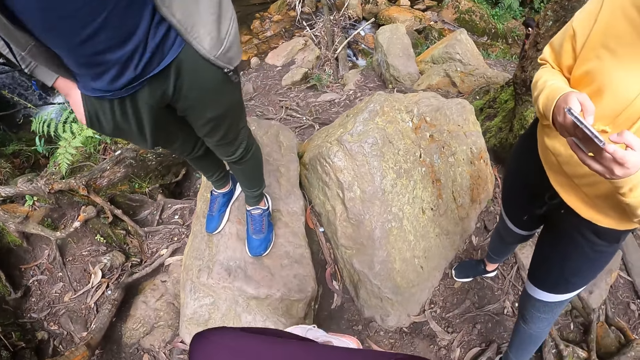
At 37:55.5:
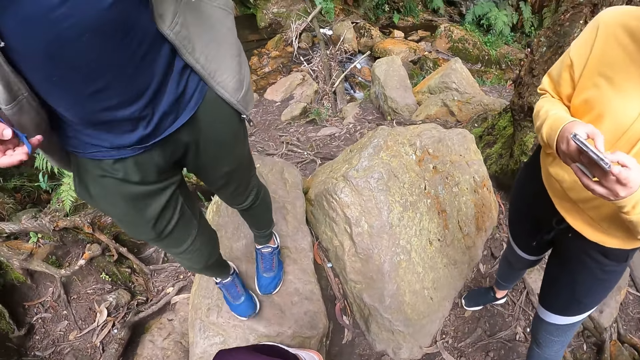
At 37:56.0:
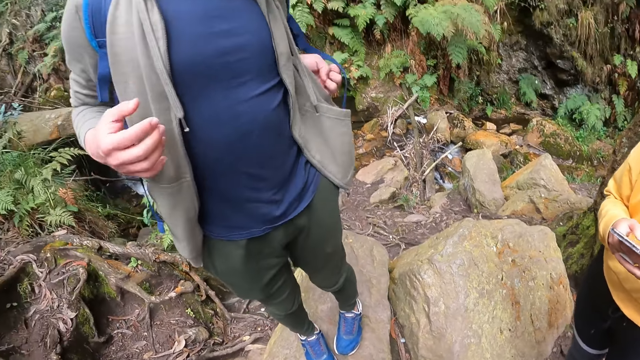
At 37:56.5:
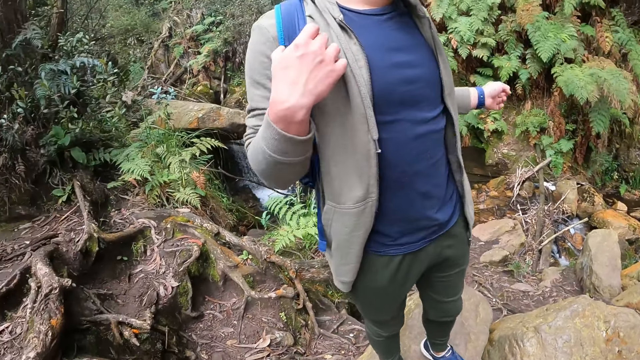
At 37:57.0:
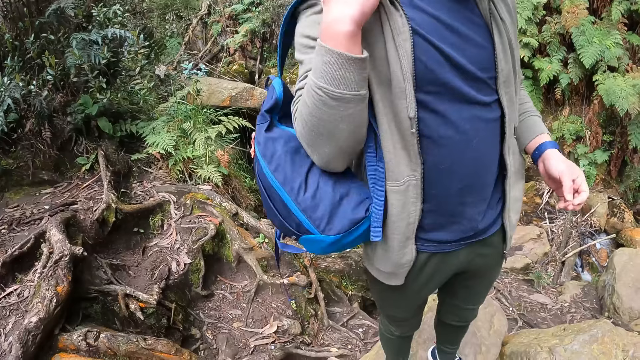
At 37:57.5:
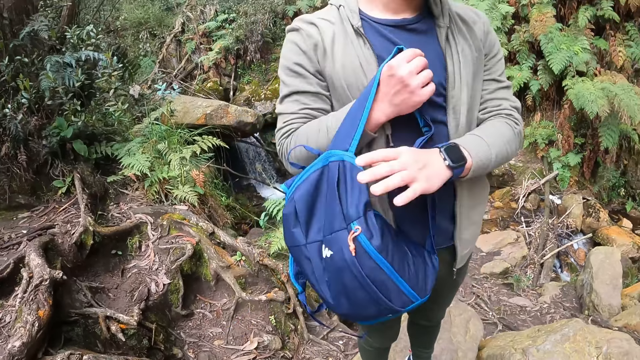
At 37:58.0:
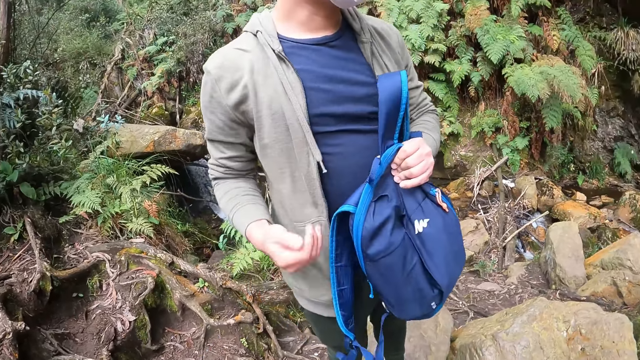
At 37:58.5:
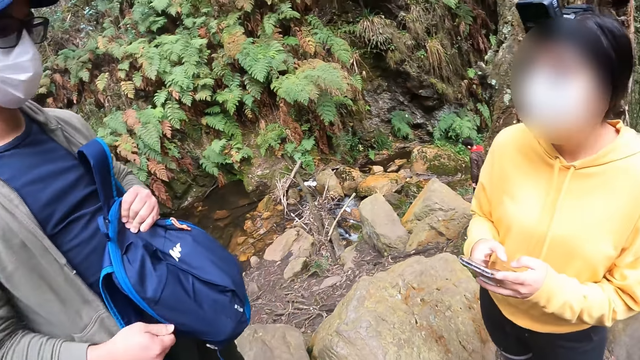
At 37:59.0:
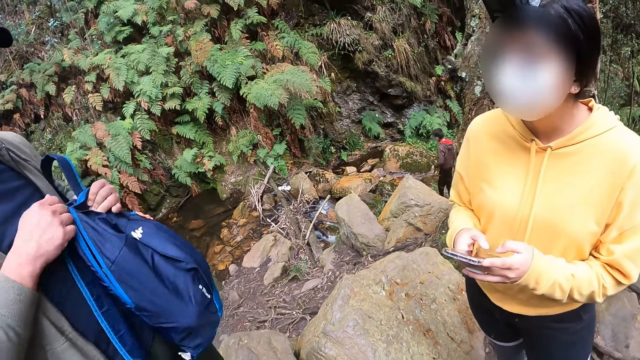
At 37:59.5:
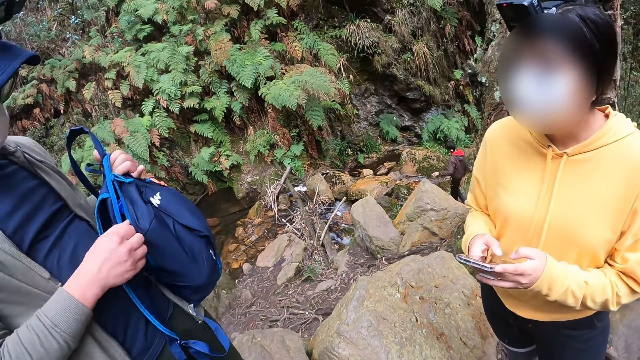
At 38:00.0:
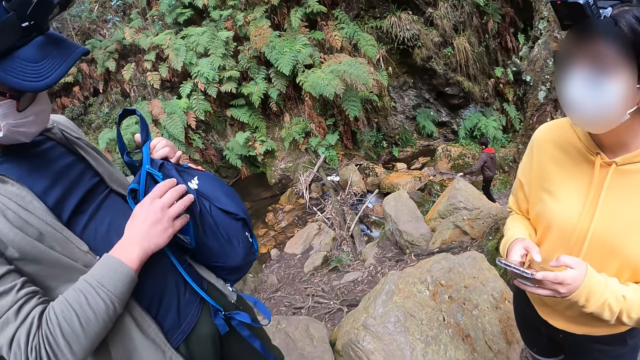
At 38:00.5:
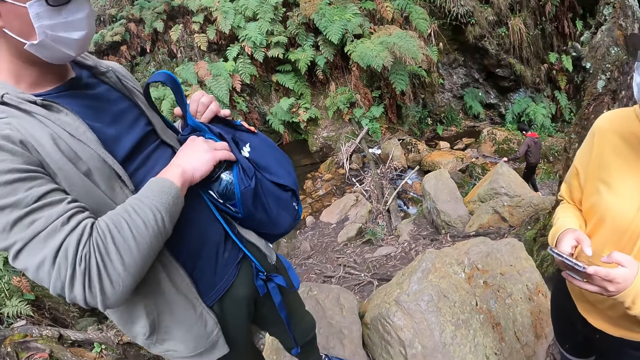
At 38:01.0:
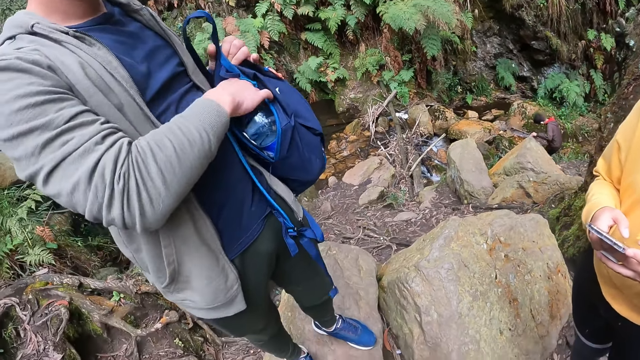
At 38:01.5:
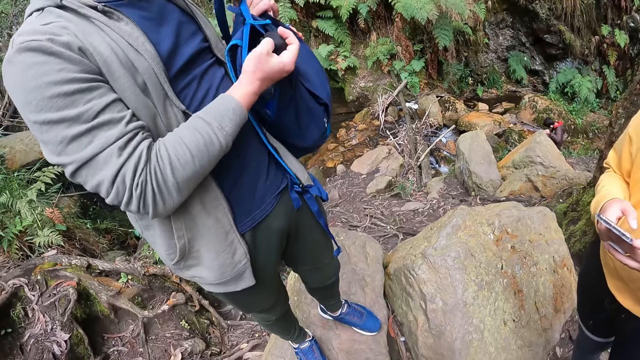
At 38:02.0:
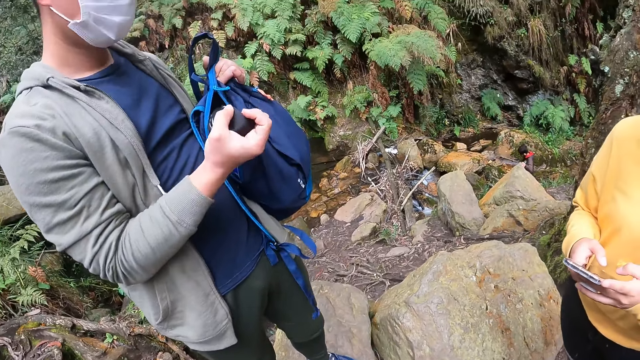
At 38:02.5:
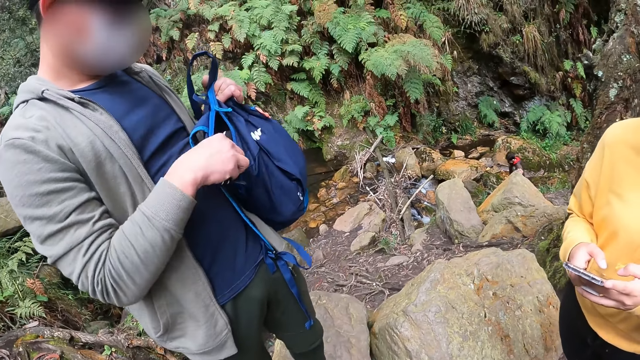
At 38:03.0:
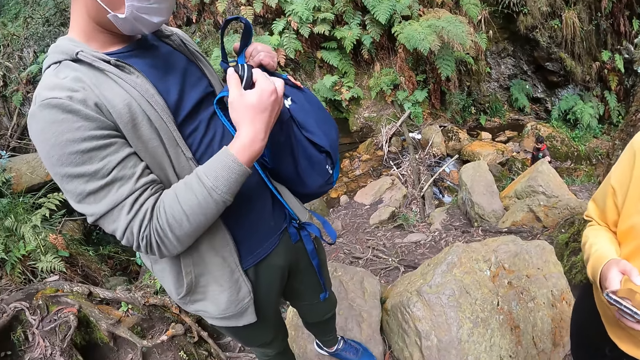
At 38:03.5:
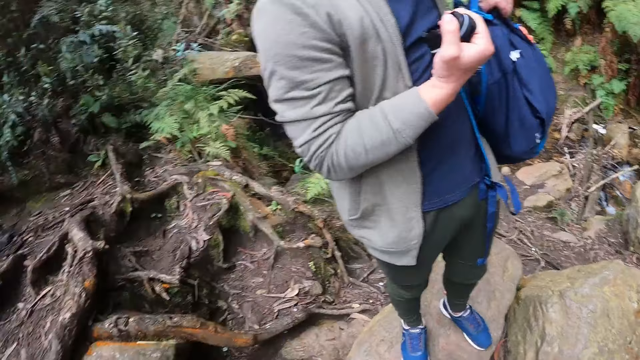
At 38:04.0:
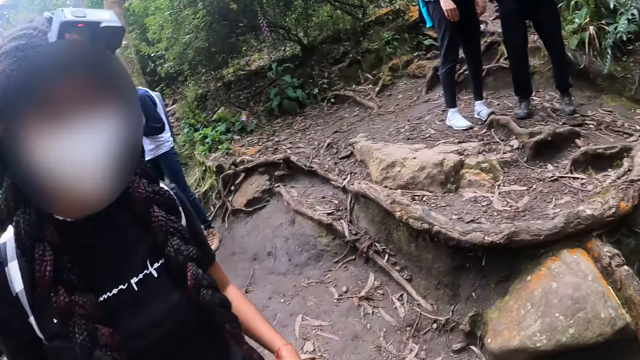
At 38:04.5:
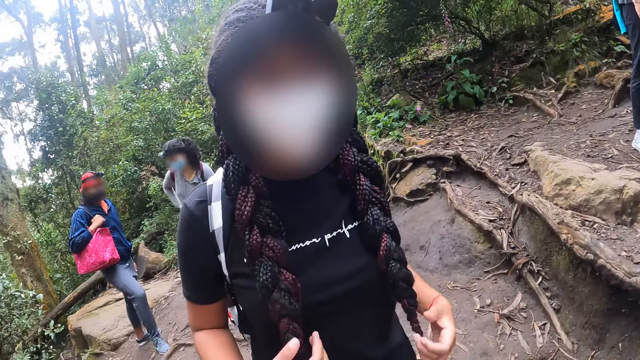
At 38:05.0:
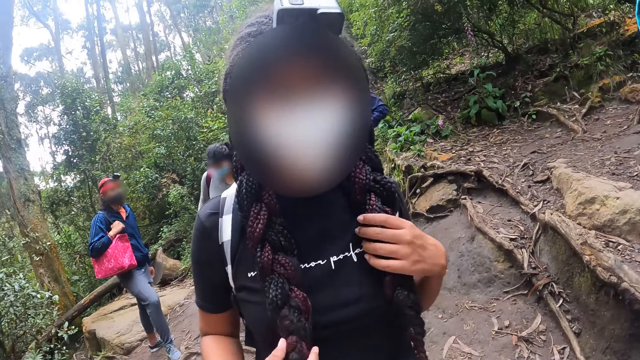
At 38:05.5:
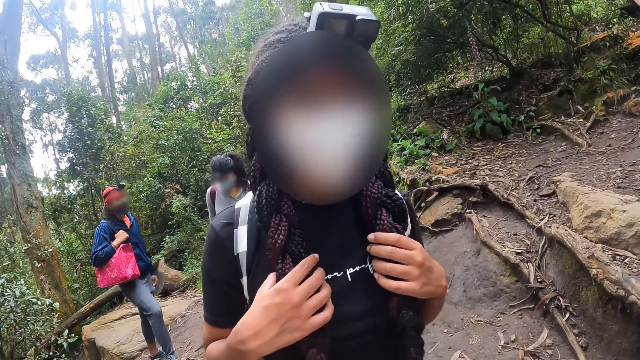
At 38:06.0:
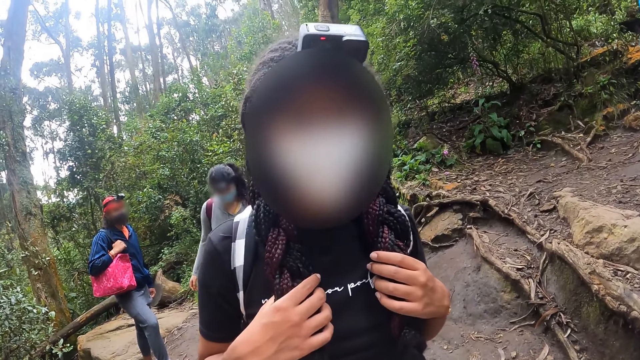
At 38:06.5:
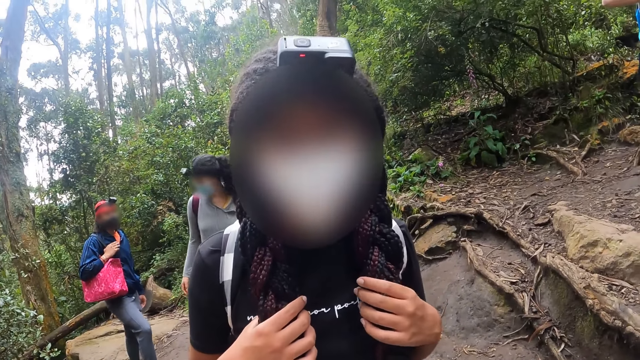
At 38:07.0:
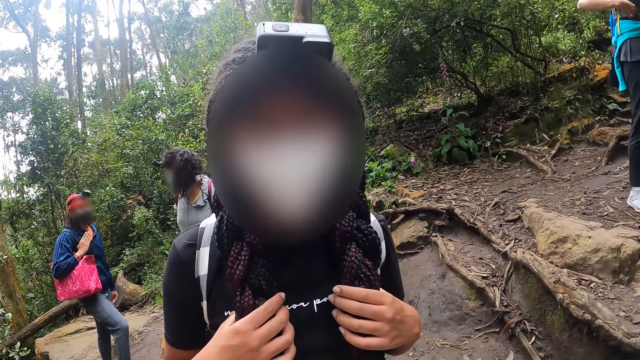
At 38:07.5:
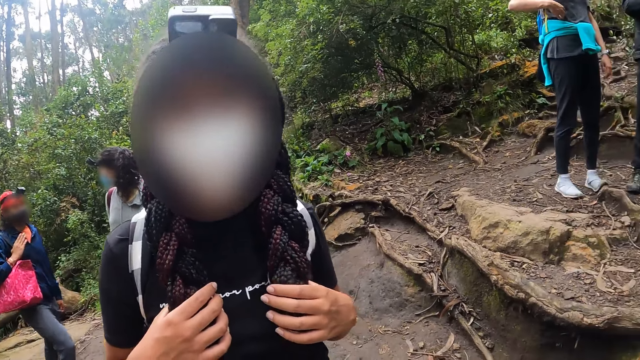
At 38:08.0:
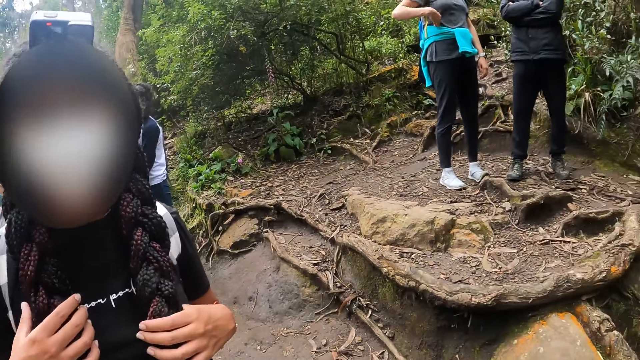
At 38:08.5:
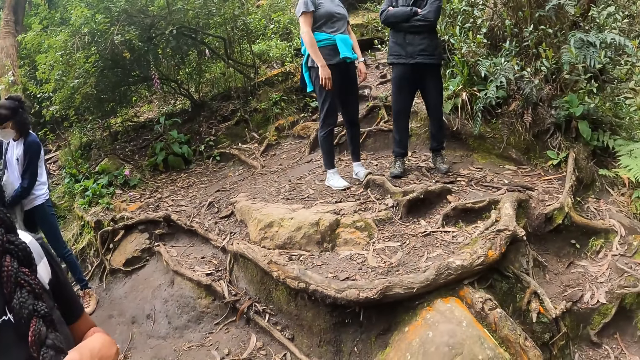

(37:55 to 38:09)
The man removes a bag from his back with his hands. He holds the bag with his left hand, unzips the bag in his left hand with his right hand, and removes a rope from the bag in his left hand with his right hand. The camera wearer looks at a person.

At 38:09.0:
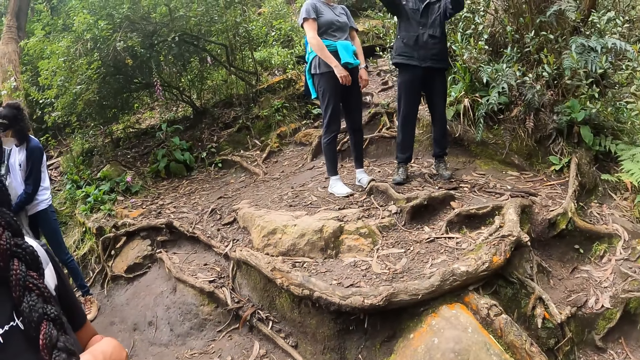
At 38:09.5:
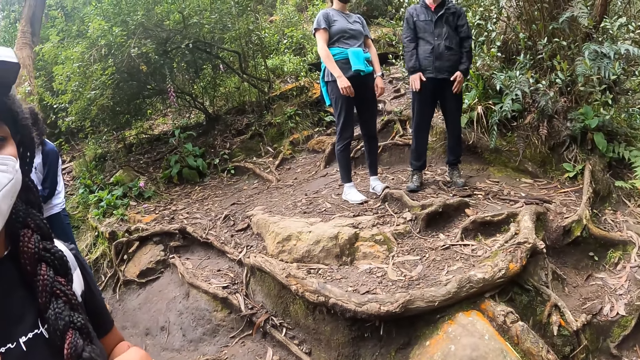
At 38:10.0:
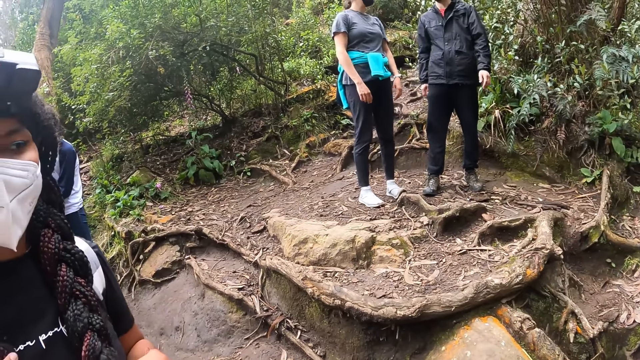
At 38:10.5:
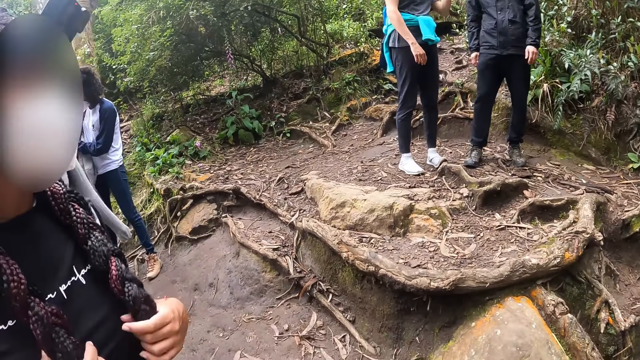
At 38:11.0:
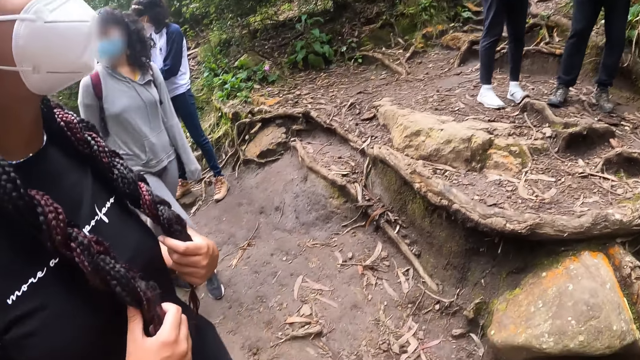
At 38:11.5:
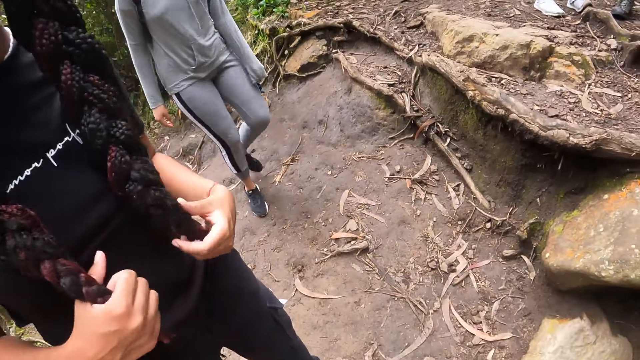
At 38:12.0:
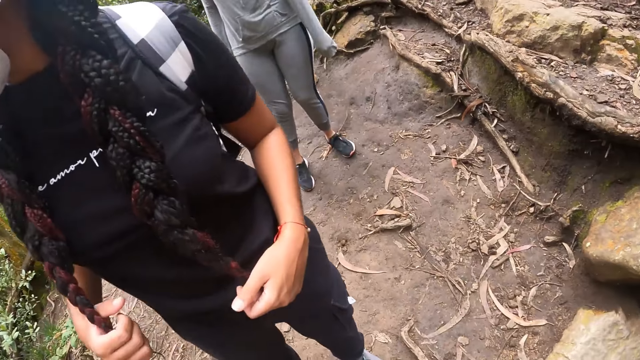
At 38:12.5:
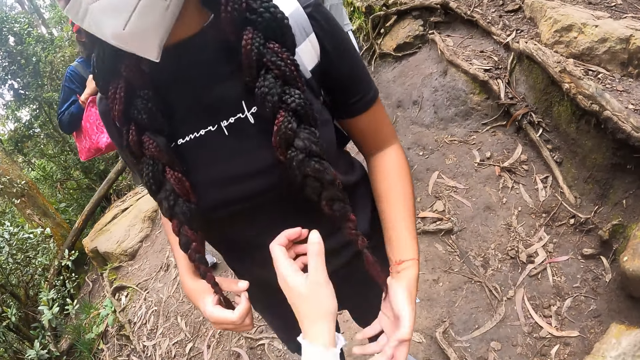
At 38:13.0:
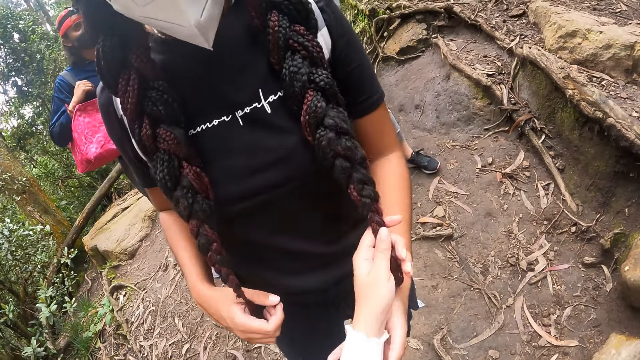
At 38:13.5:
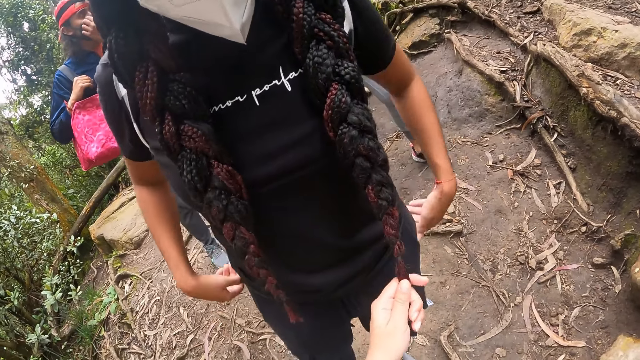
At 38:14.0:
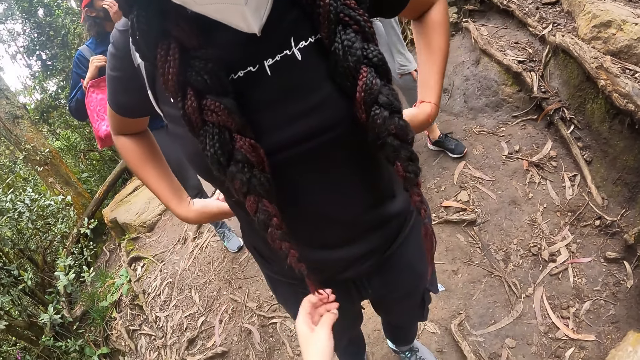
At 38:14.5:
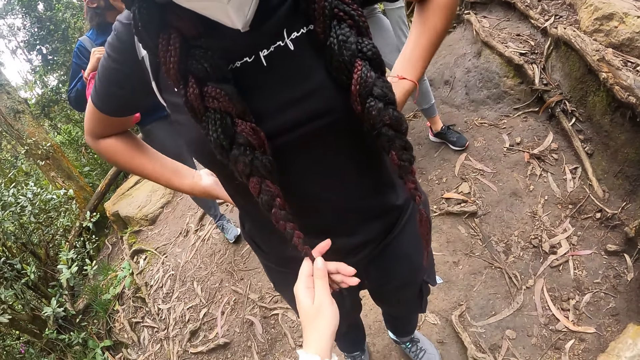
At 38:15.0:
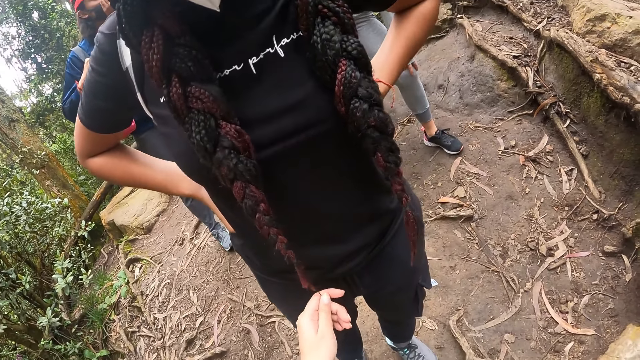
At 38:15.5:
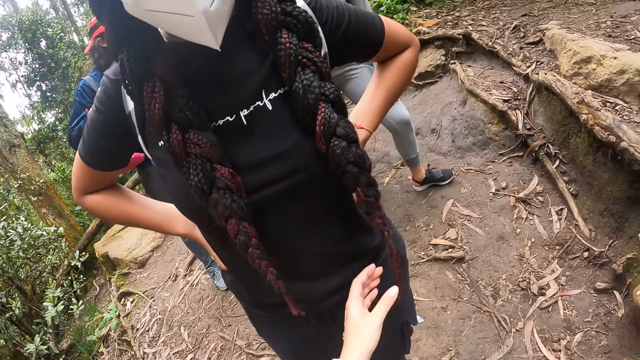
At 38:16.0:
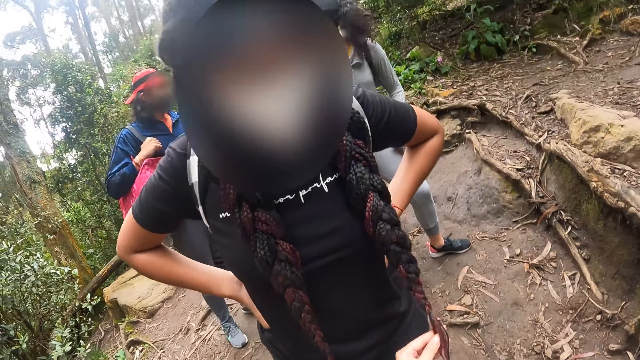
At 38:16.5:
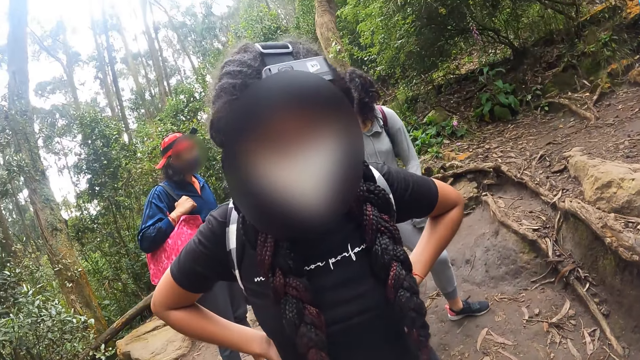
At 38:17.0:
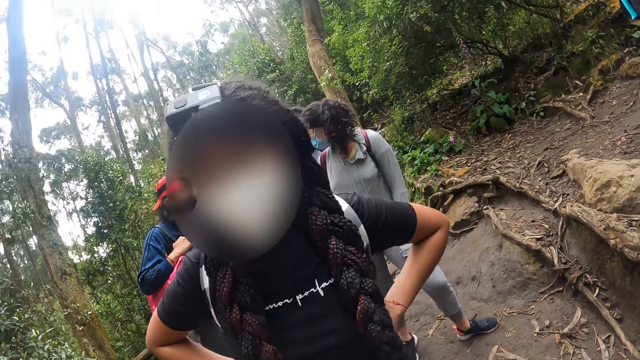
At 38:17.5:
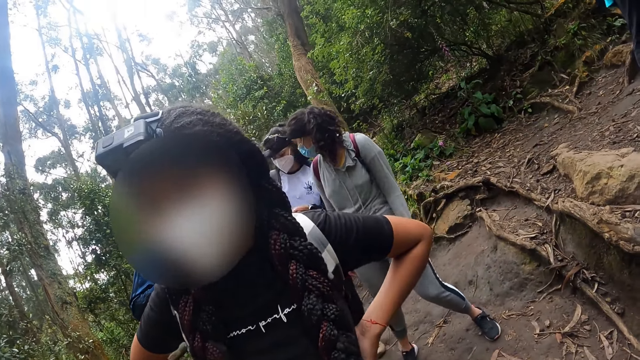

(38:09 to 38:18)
The camera wearer interacts with a lady. They touch the lady's hair.
